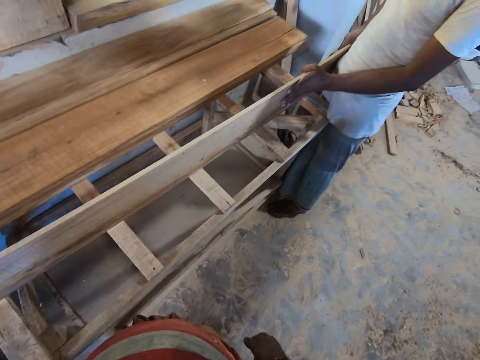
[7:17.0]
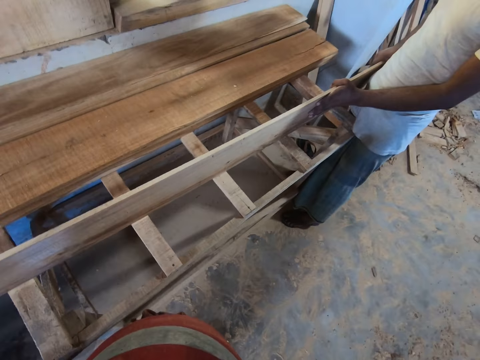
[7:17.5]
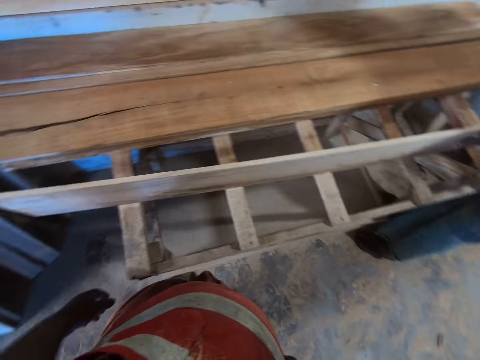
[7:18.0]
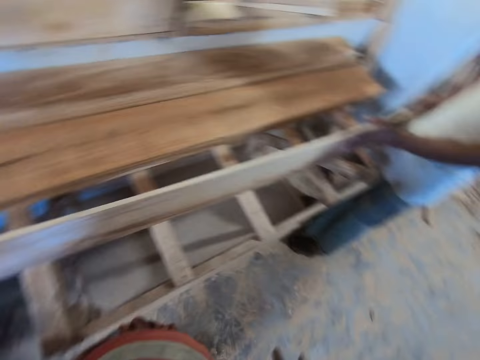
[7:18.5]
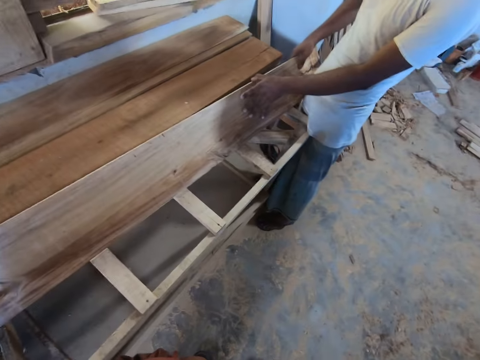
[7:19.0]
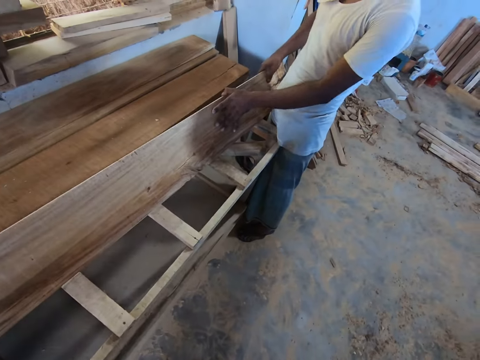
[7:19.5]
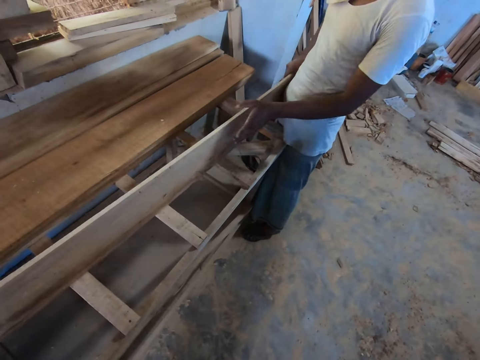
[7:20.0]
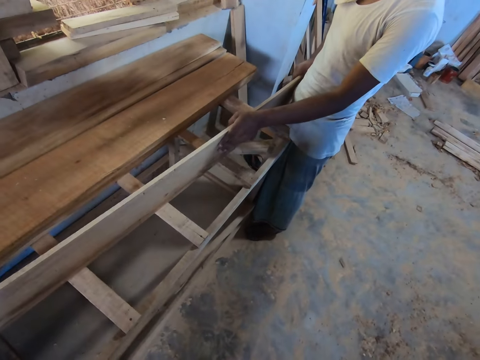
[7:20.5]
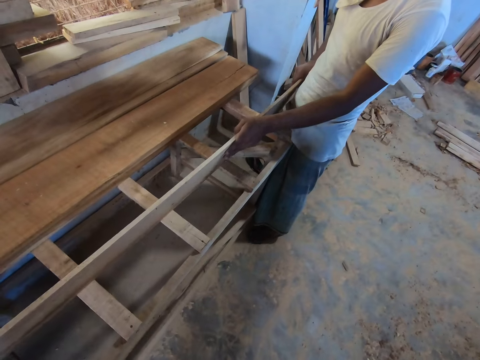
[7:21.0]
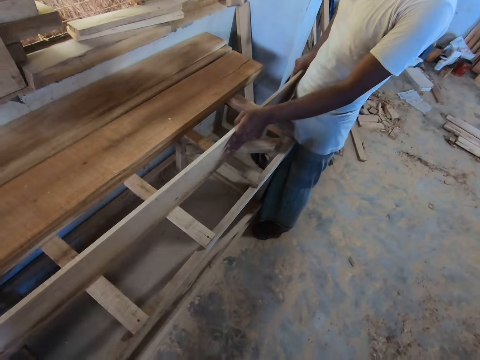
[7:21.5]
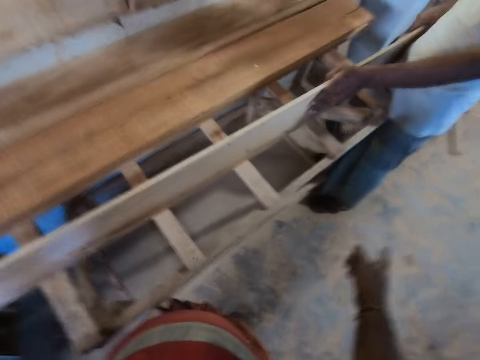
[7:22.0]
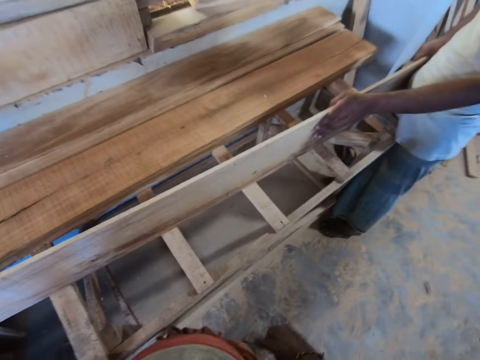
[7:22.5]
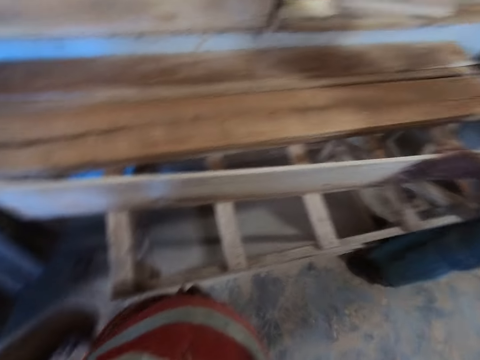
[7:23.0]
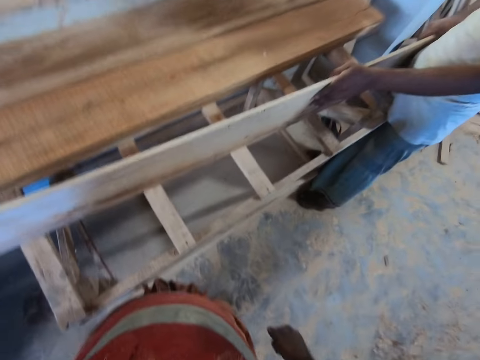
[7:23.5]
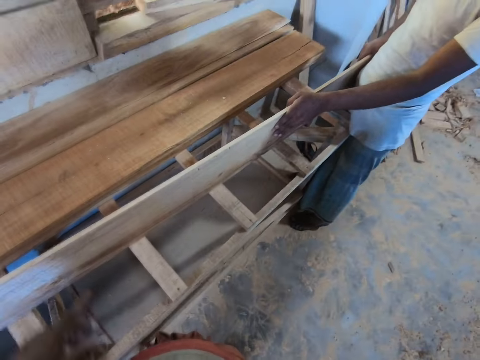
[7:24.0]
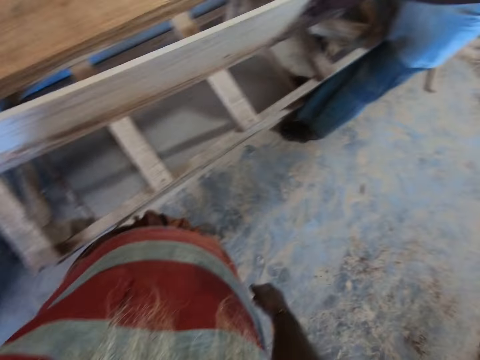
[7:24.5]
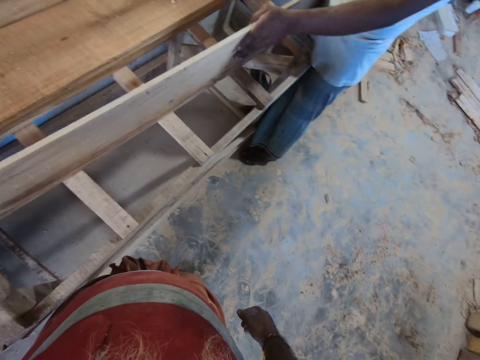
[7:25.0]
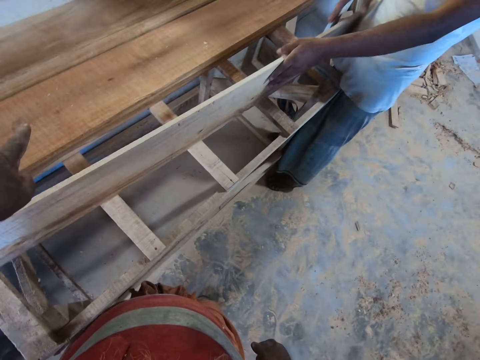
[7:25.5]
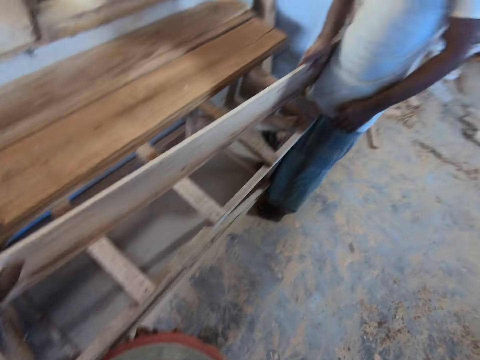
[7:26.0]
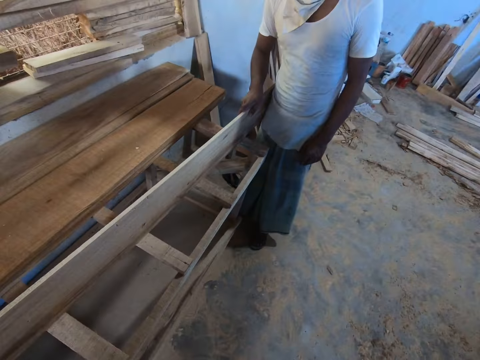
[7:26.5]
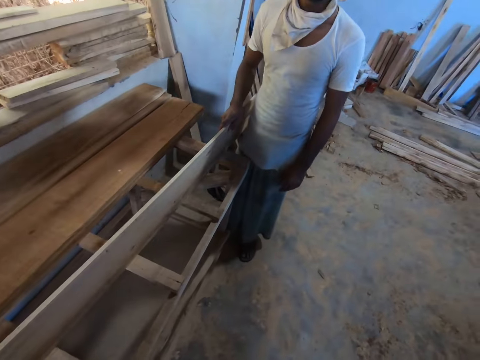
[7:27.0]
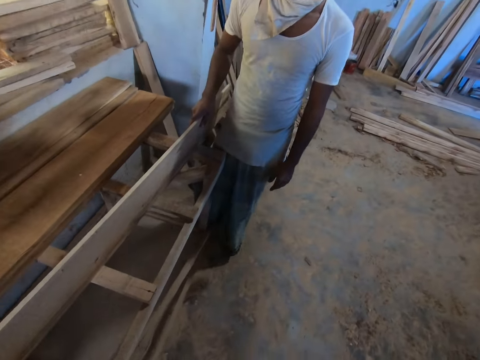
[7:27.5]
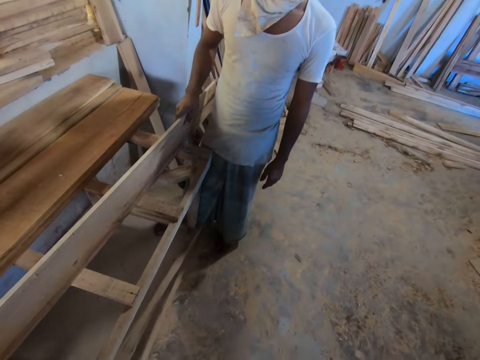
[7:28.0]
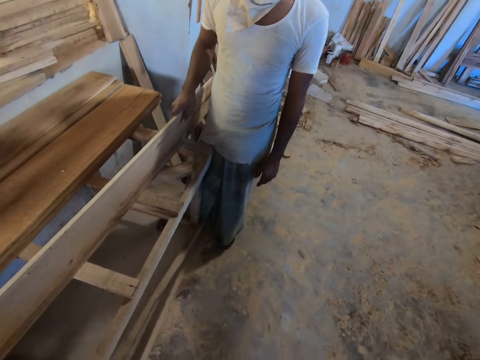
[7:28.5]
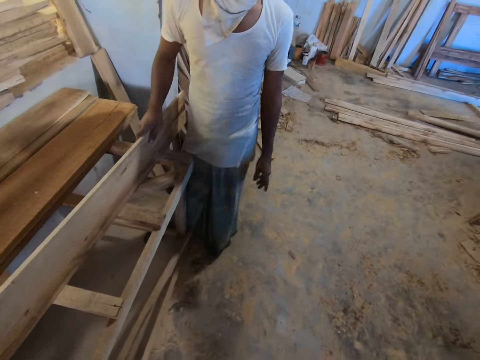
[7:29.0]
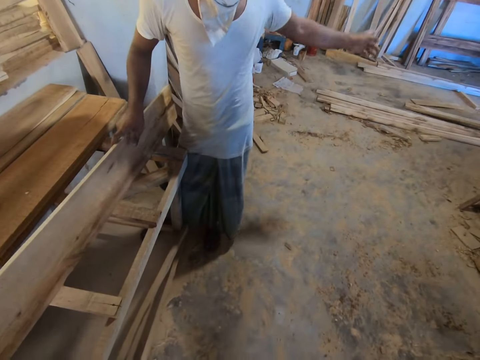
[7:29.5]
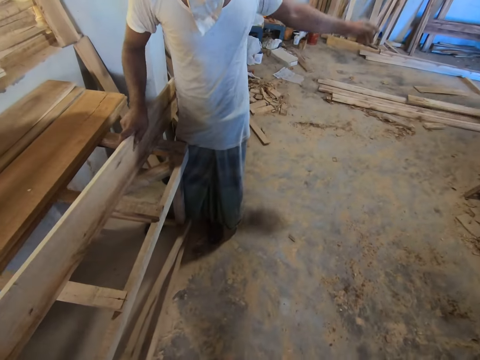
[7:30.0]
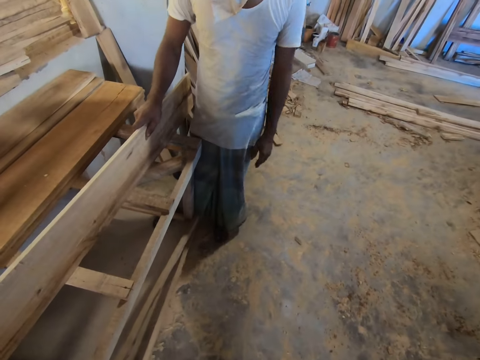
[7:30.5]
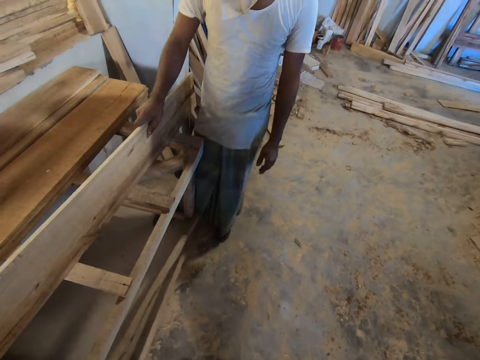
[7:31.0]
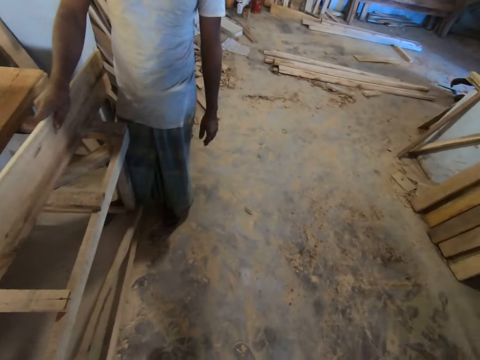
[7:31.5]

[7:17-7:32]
The camera wearer talks to a man. The man looks at the wood. The camera wearer talks to the man. The man holds the plank on the table with his right hand. The man points out.

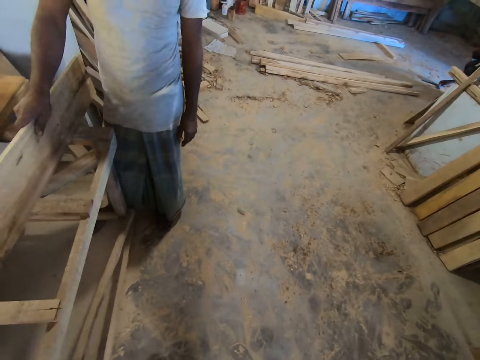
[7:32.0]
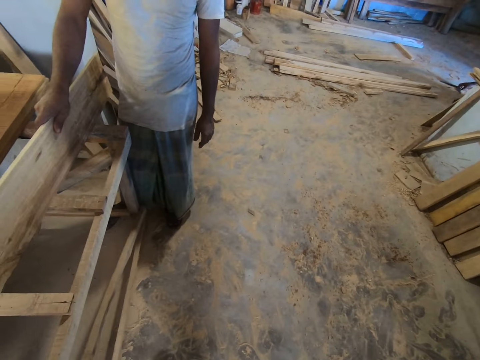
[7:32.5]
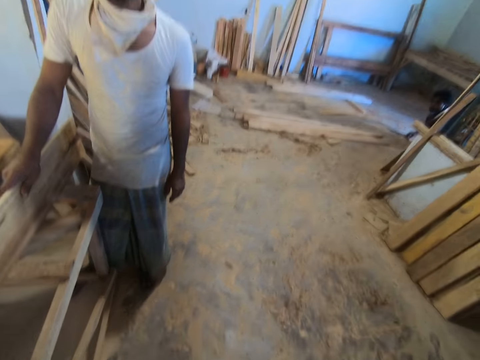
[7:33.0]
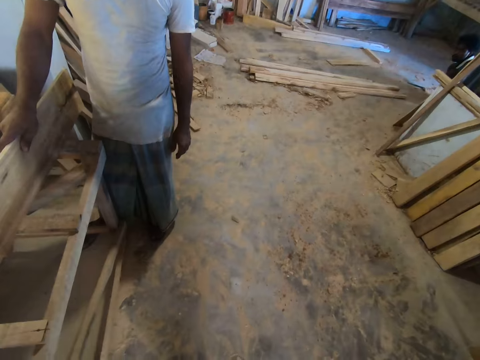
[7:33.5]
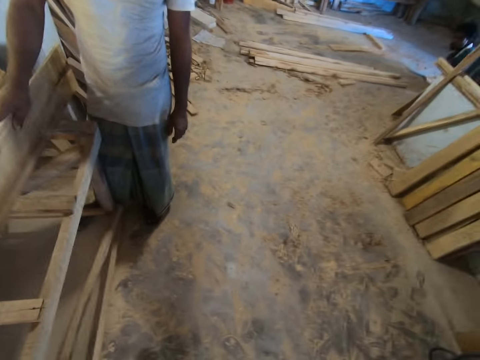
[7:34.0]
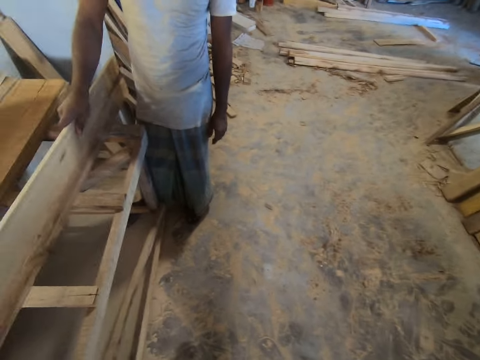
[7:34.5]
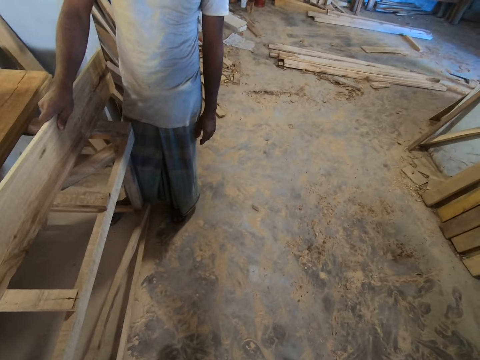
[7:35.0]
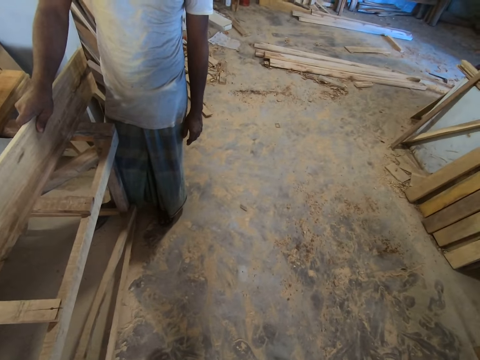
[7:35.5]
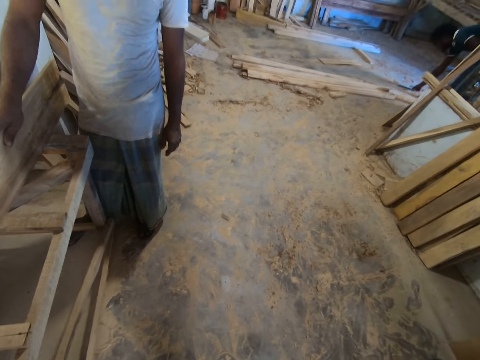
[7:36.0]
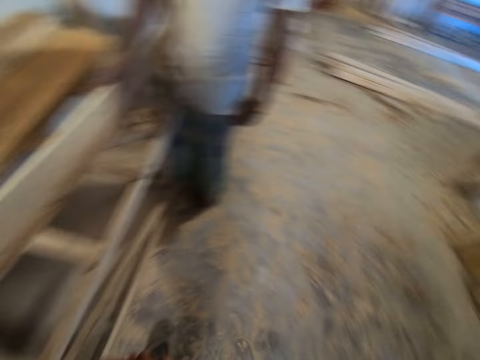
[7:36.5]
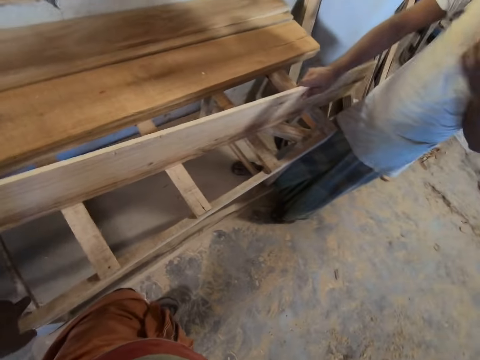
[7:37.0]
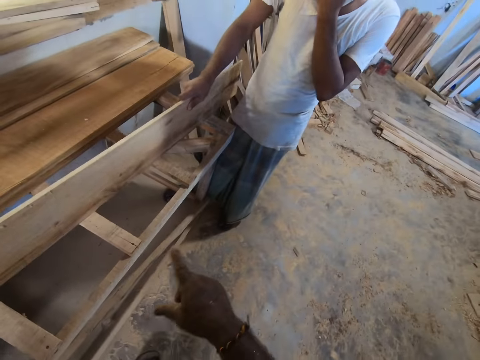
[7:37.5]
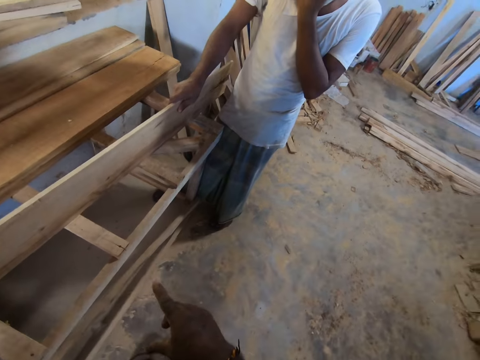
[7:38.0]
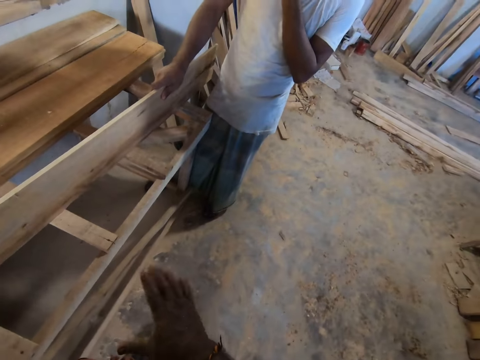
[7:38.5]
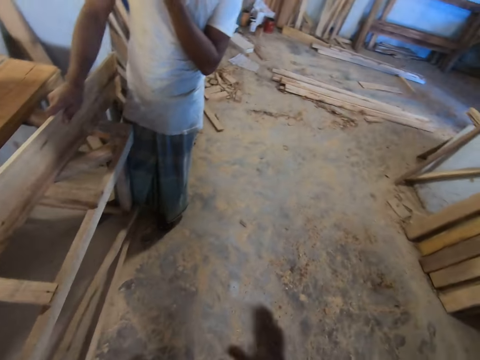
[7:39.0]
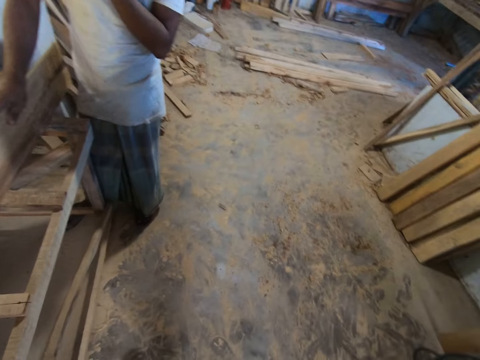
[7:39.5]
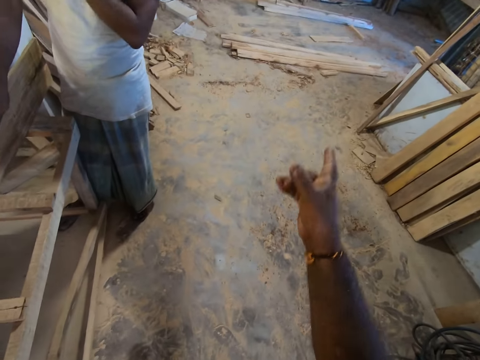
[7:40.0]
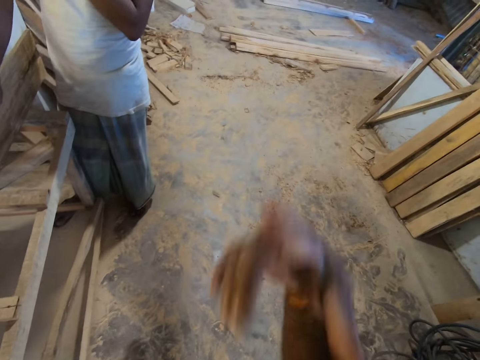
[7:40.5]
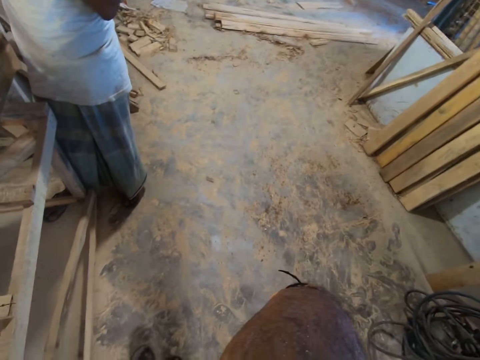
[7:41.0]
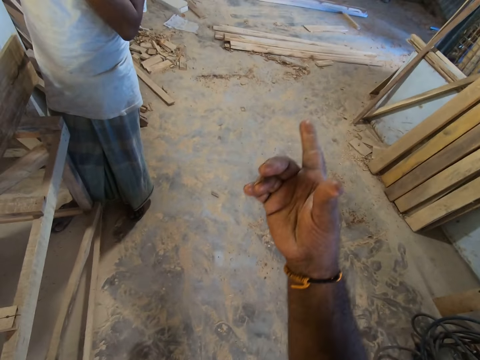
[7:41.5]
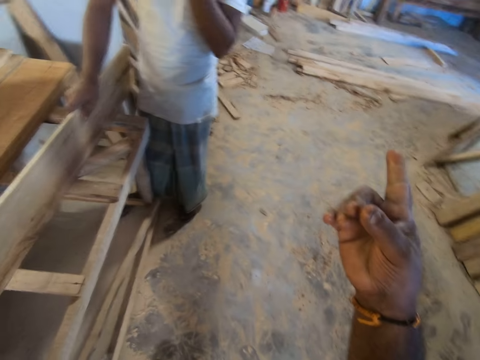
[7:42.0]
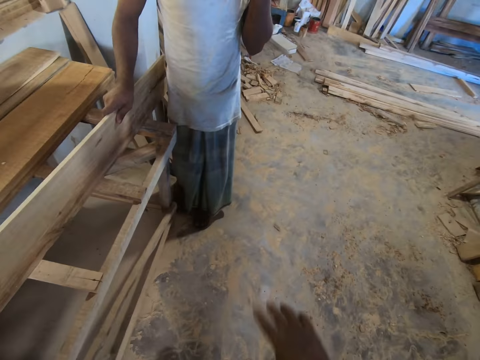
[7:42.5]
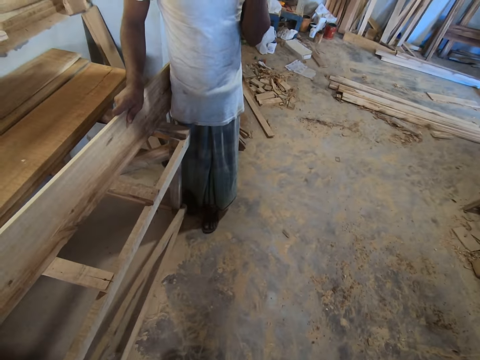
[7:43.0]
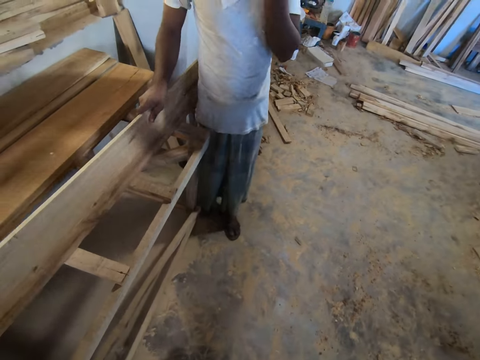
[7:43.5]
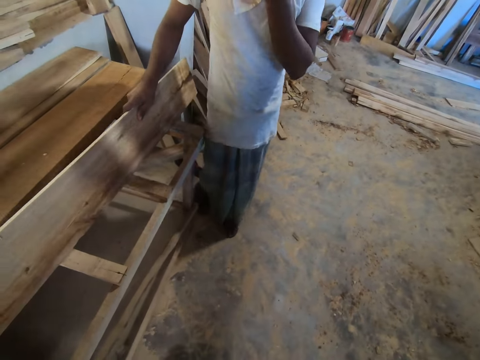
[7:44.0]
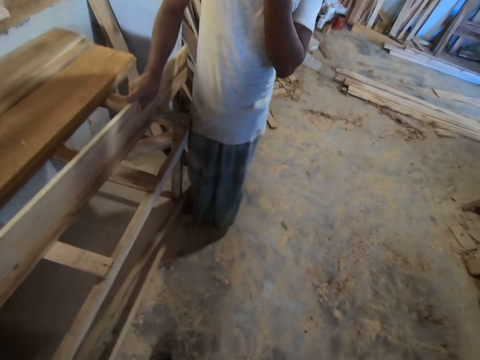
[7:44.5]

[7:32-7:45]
The camera wearer shakes the head. They talk to a man. The man picks a chisel from the floor with his right hand. The camera wearer interacts with the man. They point out. They point out again. The man talks to the camera wearer.
